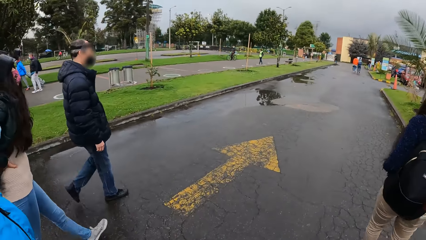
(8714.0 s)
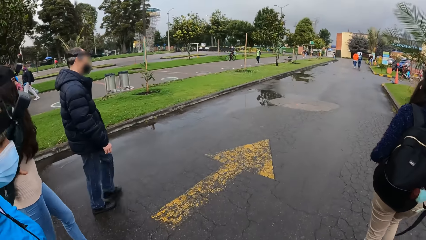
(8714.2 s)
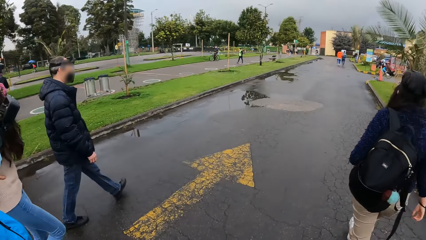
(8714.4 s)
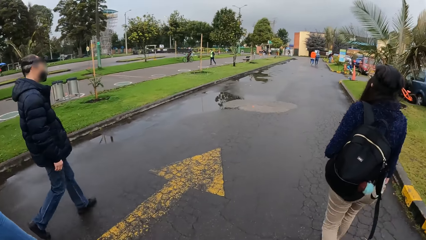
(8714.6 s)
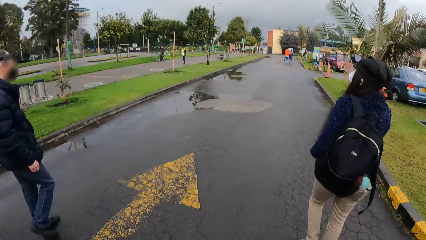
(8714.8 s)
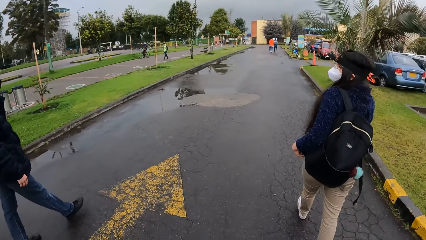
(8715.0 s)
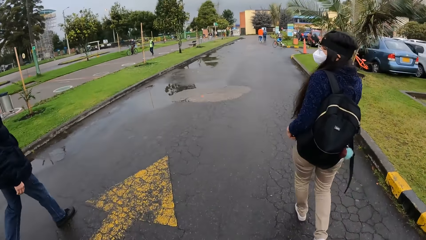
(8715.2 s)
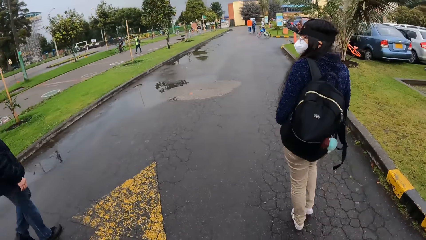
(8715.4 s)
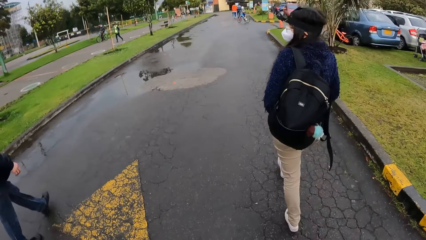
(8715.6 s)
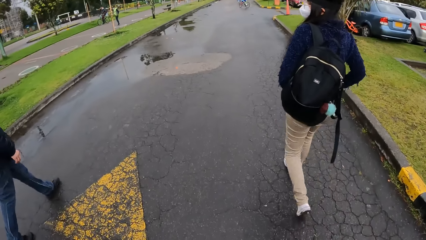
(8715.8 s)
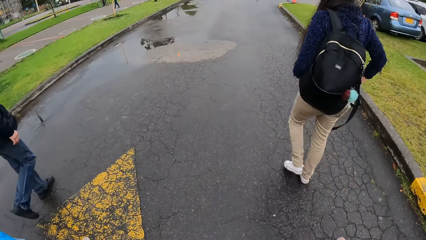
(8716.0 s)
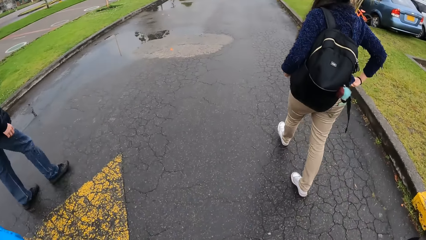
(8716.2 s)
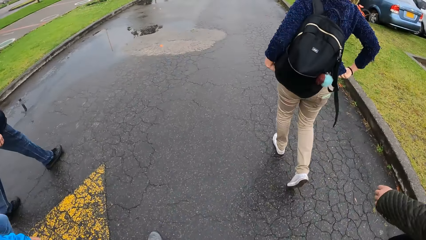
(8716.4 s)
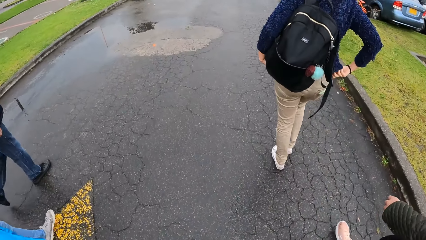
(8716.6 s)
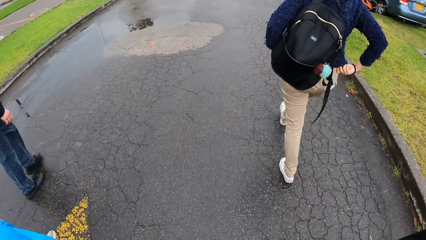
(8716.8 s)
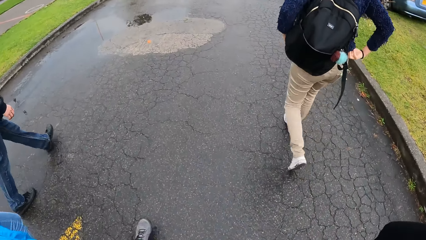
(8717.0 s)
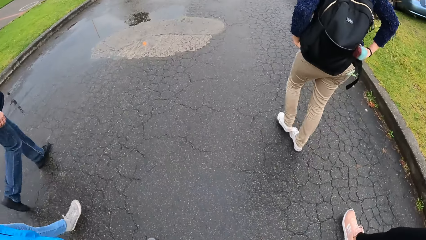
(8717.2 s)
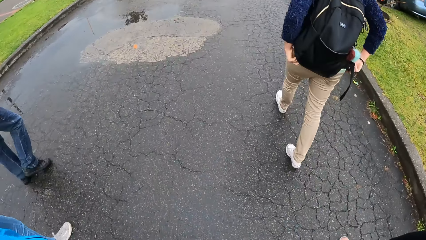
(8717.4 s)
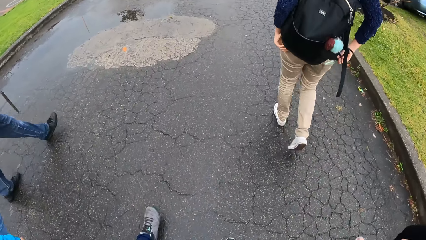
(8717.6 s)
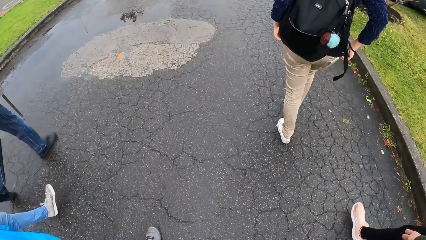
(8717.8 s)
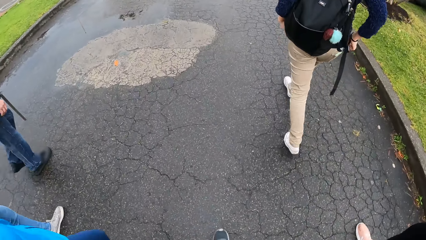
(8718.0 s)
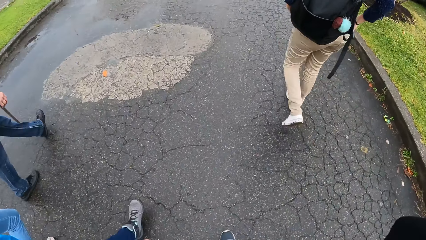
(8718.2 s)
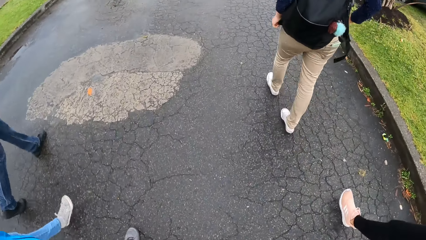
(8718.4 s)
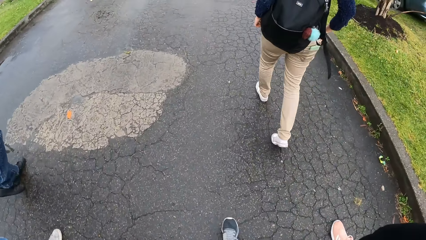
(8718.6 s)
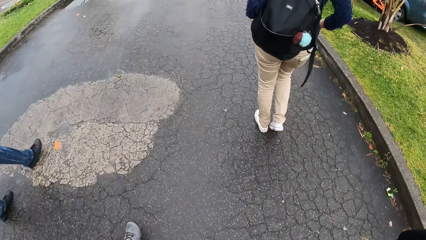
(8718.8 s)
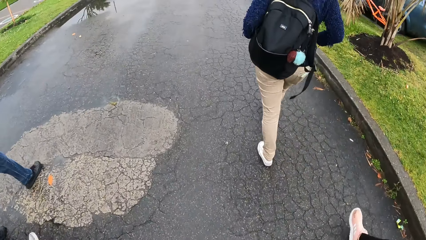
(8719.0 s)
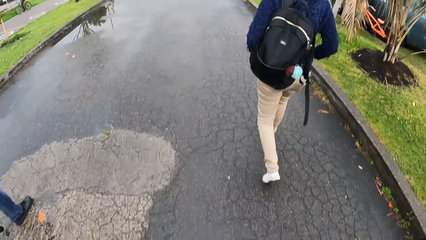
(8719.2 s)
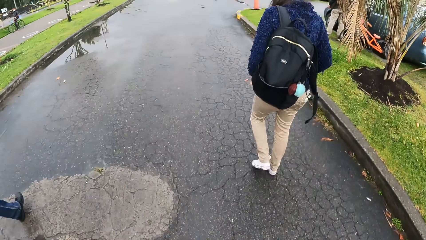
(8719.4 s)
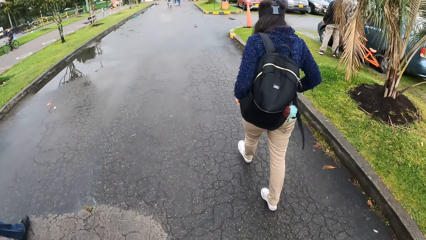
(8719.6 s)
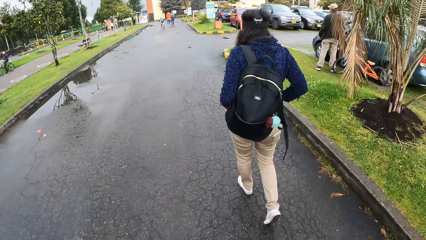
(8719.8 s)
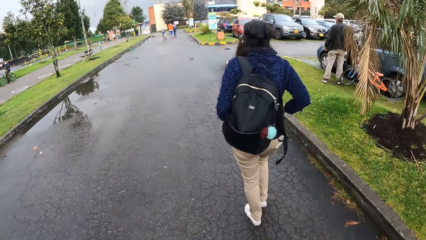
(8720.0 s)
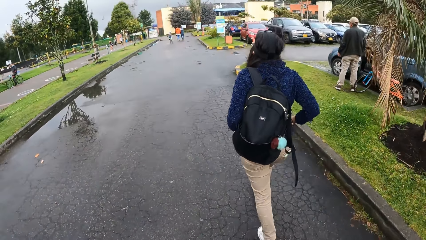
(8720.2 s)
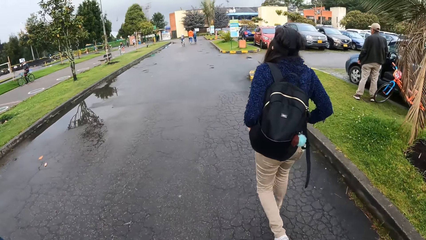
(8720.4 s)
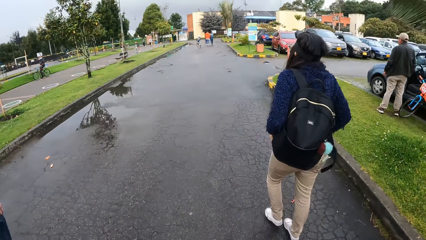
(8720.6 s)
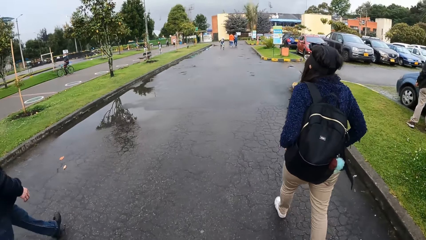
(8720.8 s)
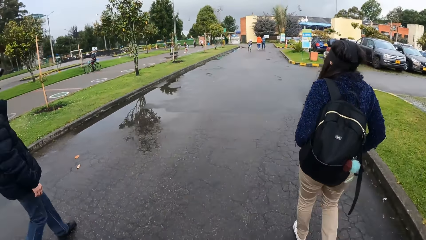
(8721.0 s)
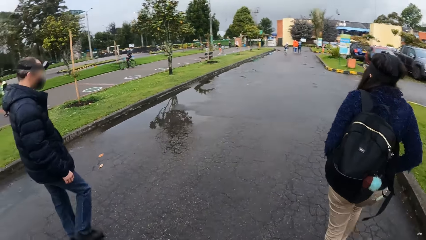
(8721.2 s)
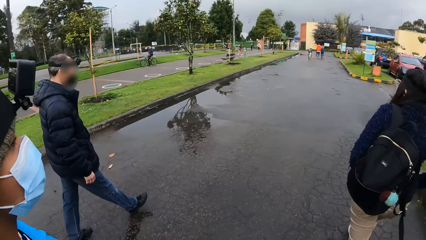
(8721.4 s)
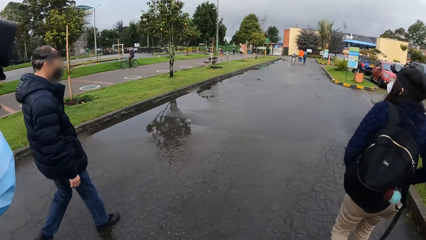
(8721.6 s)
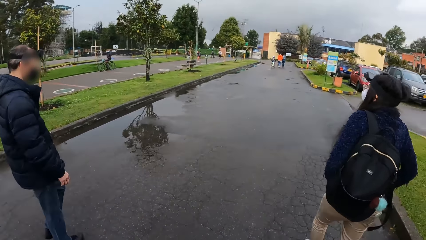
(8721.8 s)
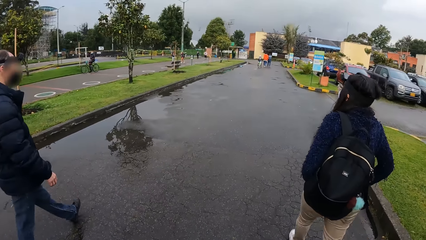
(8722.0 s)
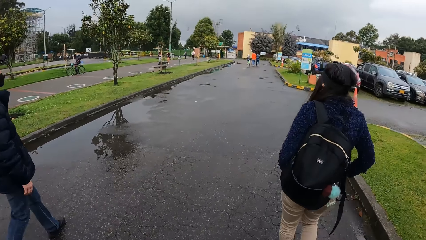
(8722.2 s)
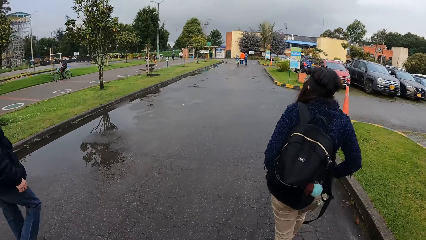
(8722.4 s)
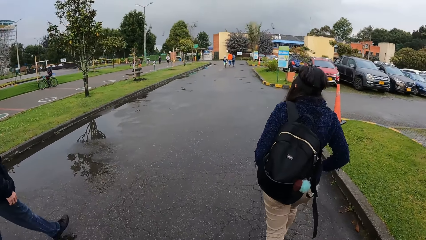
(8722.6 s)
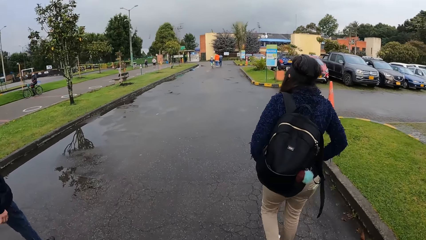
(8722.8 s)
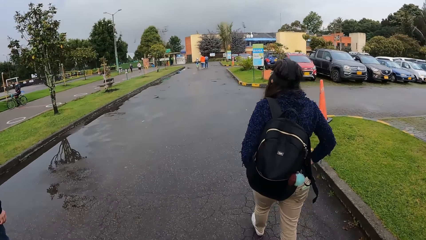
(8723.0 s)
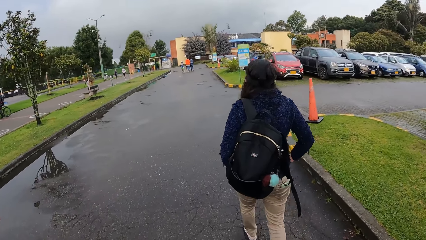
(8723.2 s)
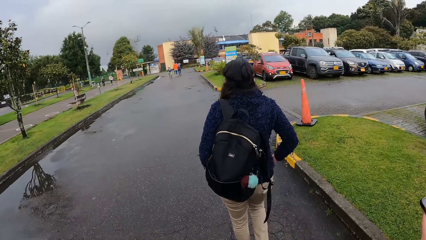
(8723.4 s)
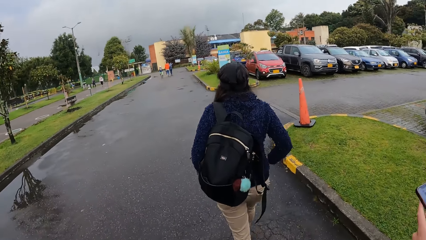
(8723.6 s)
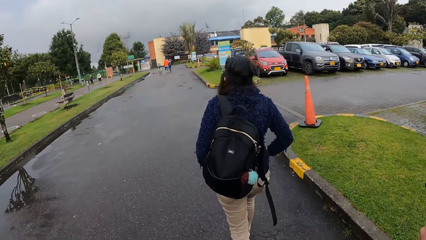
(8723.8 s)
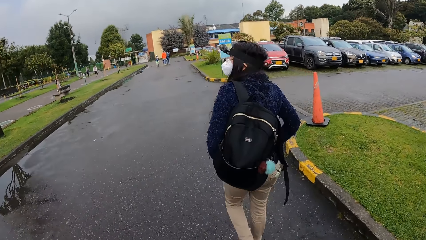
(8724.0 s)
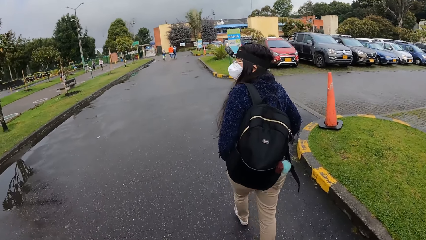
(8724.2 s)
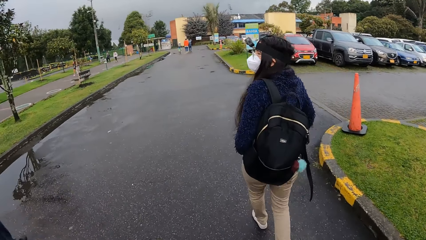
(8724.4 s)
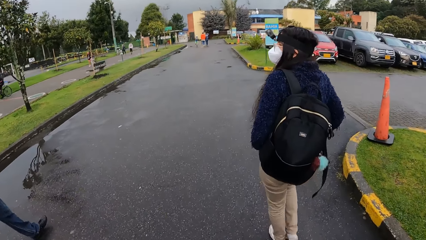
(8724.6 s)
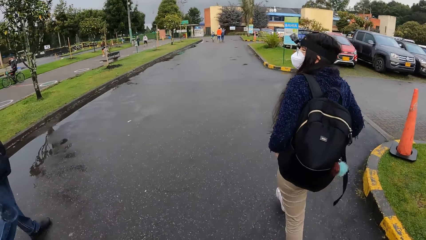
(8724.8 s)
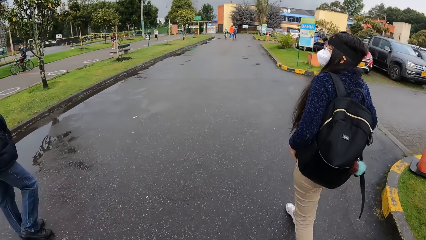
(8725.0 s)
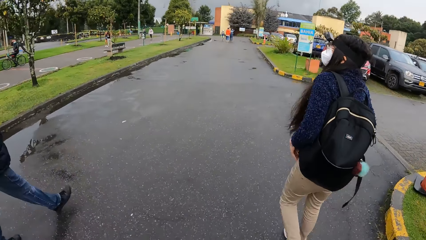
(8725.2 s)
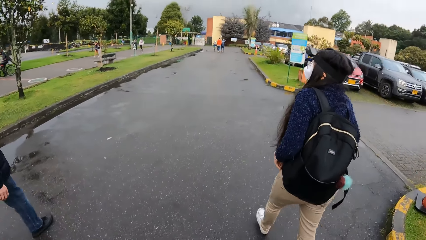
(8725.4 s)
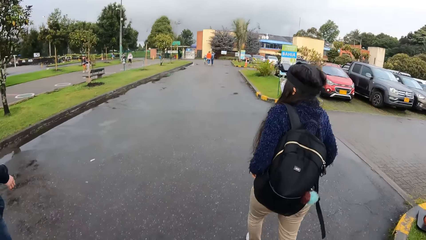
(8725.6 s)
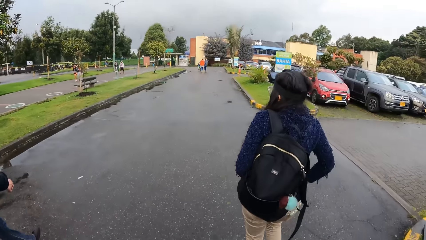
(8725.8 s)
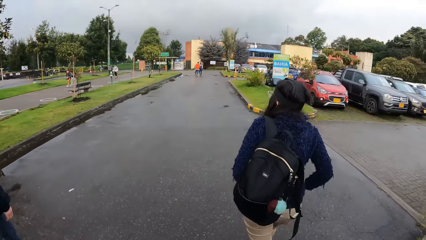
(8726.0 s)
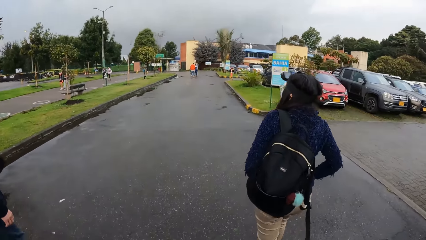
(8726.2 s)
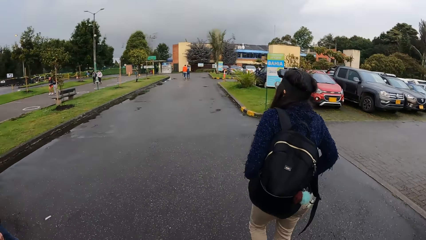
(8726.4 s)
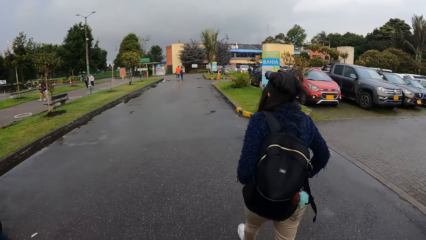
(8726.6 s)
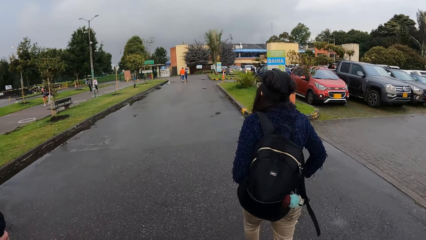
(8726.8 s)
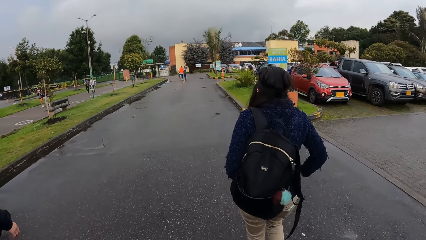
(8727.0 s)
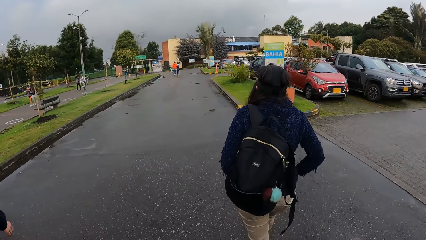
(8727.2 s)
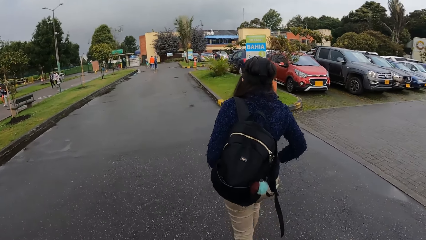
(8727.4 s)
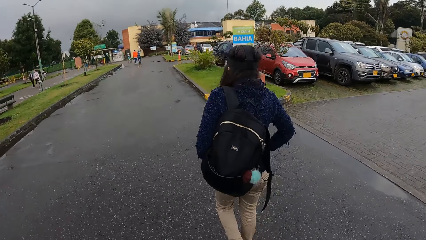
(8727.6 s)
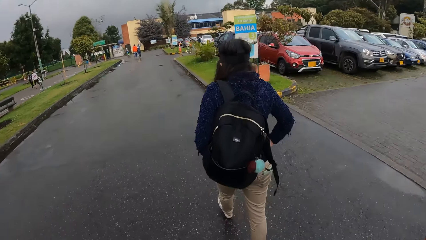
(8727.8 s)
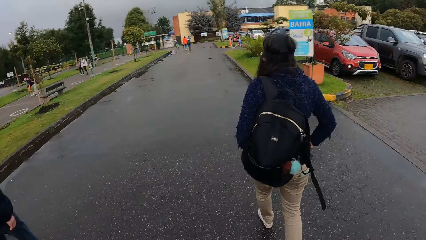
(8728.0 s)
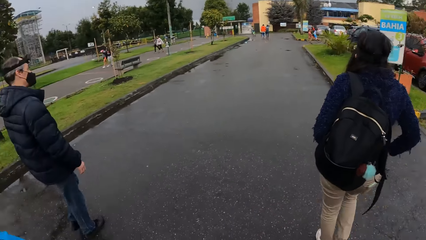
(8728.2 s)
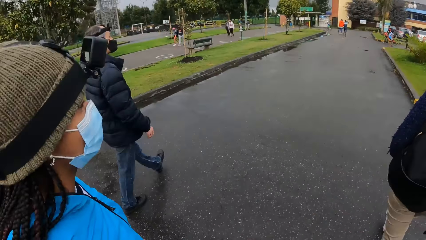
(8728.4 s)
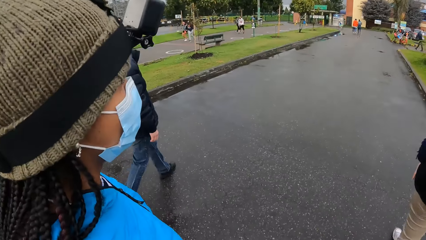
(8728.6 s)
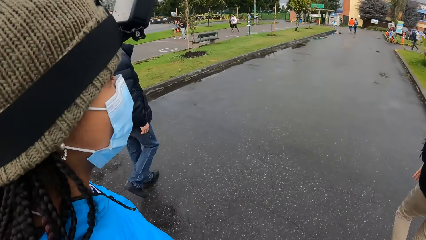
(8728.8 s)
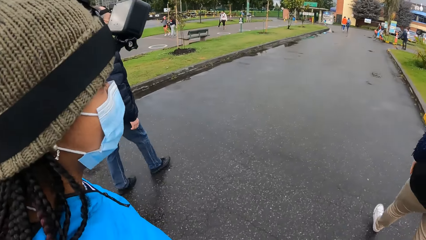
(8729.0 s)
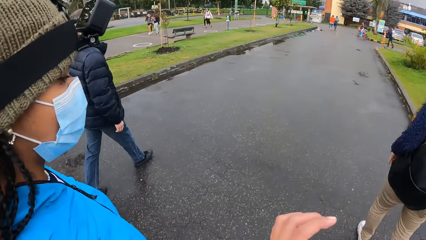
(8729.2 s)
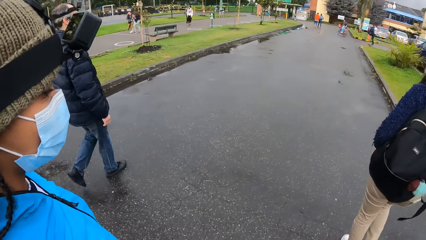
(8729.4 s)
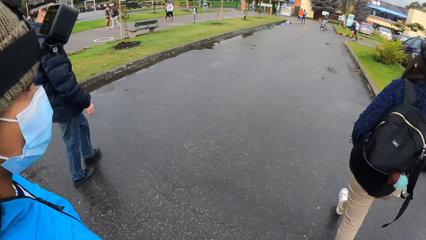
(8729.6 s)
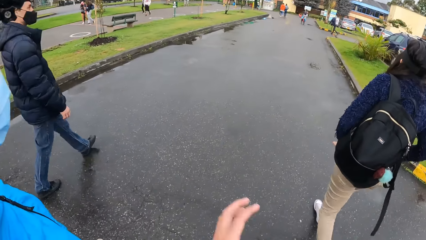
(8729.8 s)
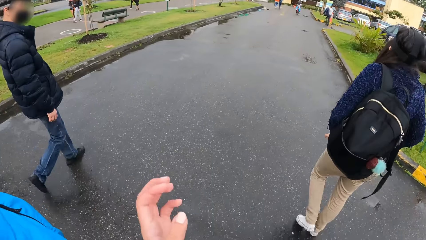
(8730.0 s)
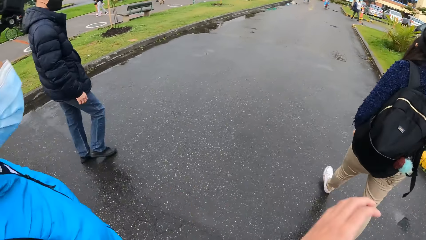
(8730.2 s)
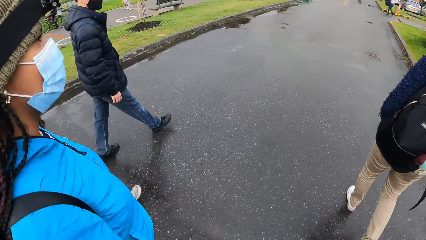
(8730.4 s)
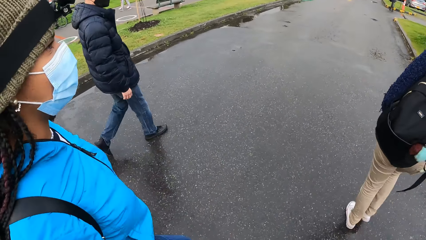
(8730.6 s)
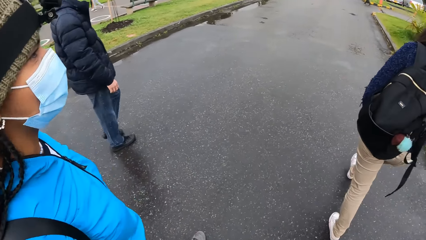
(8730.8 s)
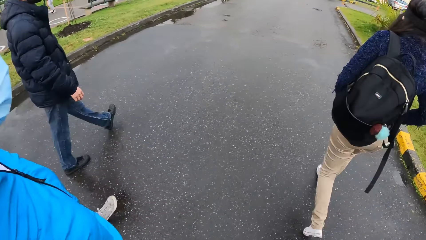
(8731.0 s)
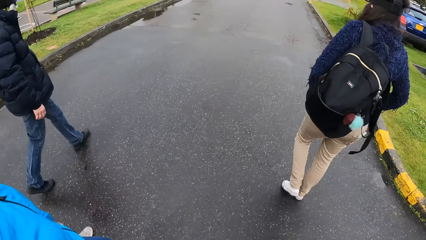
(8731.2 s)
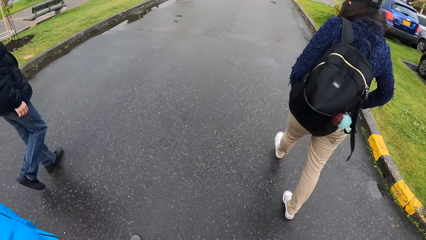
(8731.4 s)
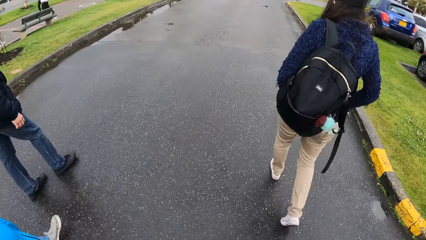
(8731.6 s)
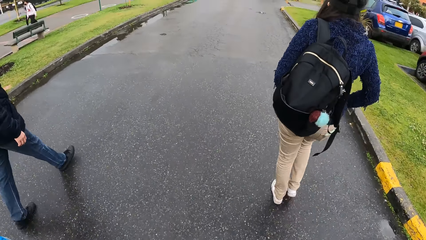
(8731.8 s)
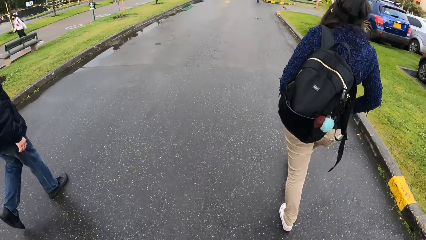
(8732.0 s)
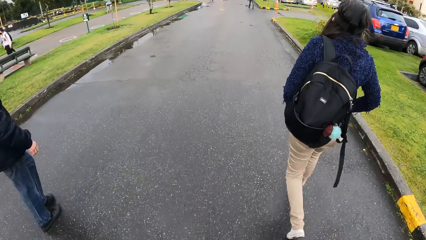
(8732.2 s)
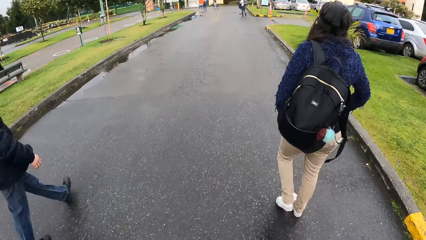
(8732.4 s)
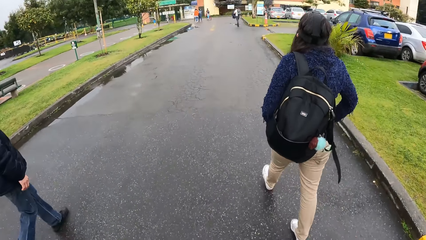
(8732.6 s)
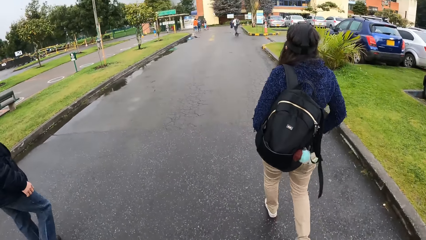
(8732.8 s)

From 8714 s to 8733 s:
The camera wearer walks on the road and looks at a woman. They walk on the road and speak to the woman.
